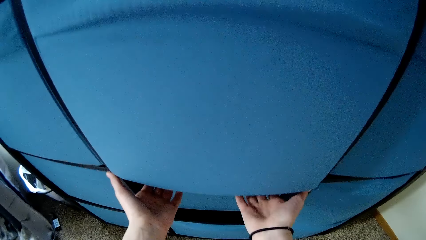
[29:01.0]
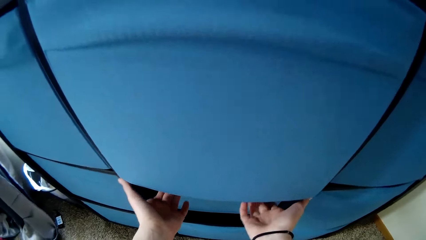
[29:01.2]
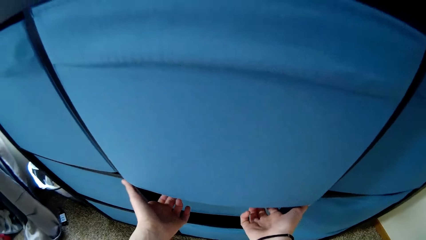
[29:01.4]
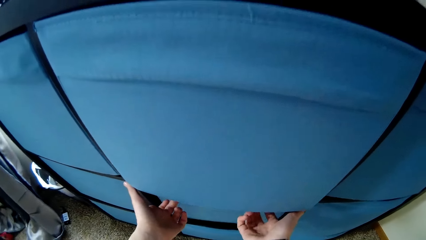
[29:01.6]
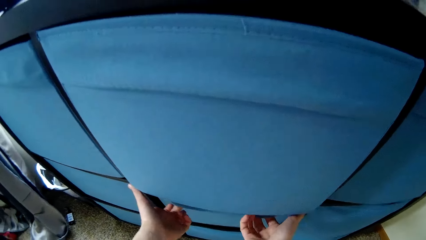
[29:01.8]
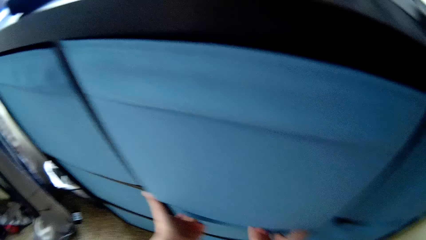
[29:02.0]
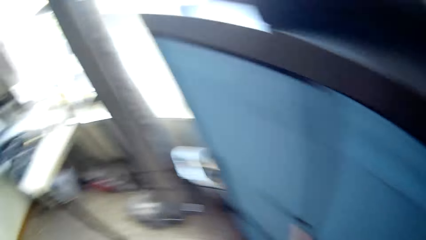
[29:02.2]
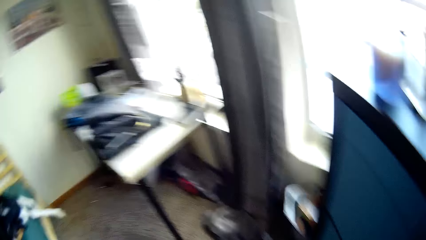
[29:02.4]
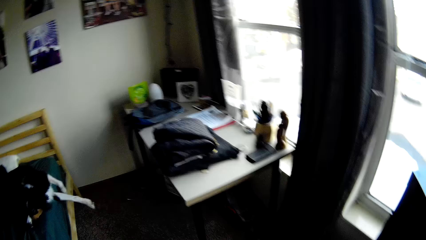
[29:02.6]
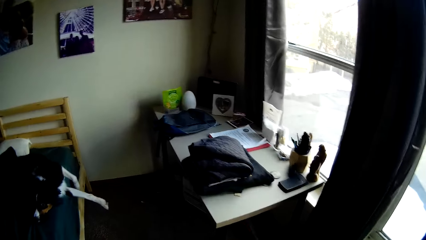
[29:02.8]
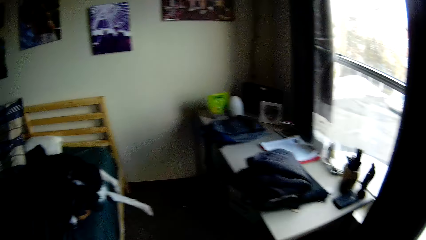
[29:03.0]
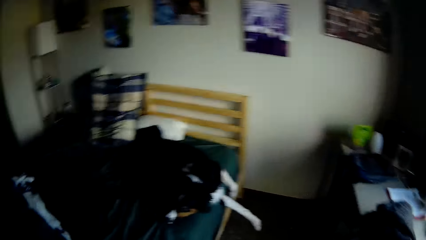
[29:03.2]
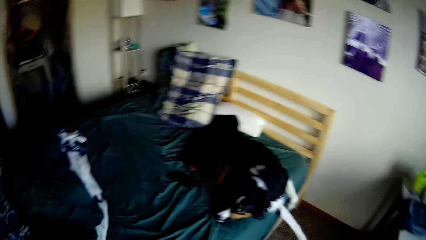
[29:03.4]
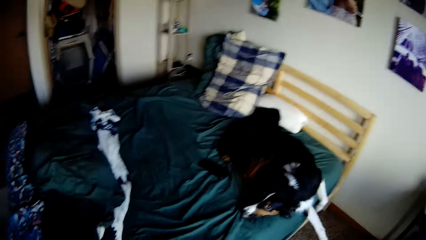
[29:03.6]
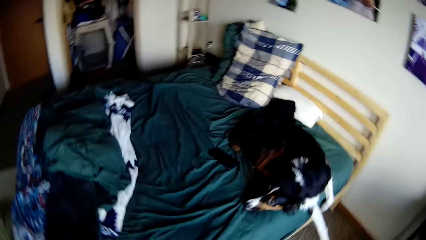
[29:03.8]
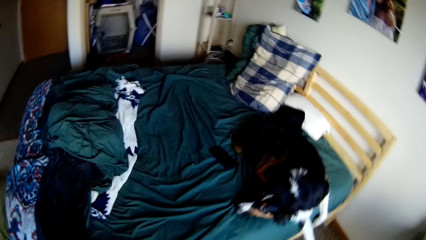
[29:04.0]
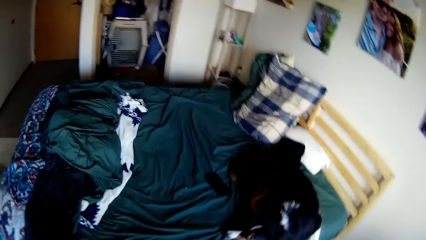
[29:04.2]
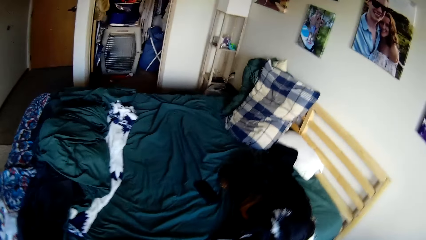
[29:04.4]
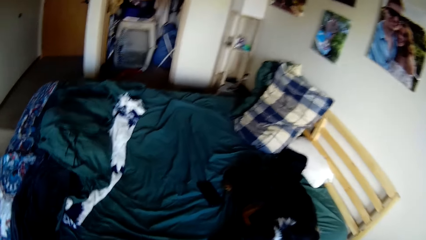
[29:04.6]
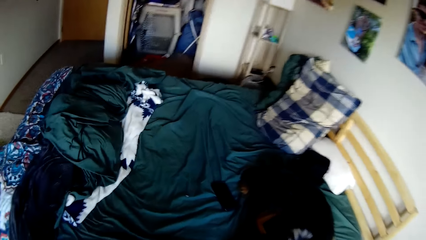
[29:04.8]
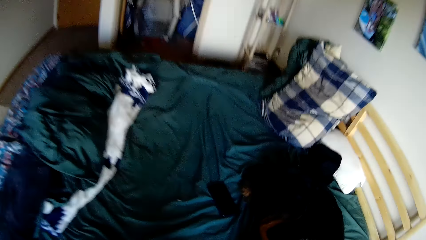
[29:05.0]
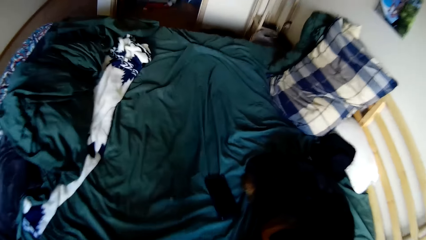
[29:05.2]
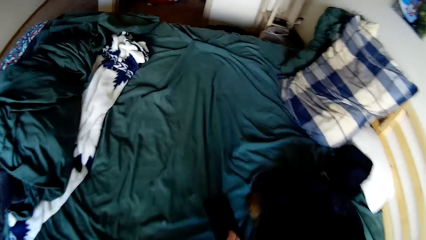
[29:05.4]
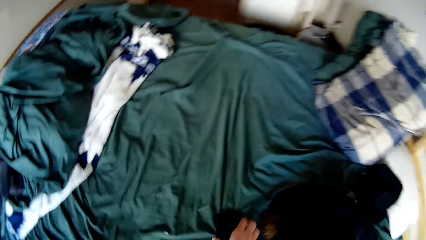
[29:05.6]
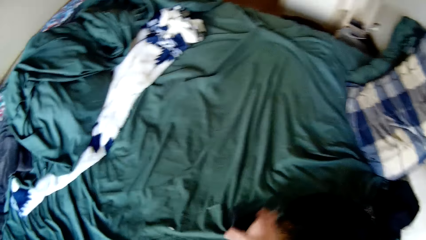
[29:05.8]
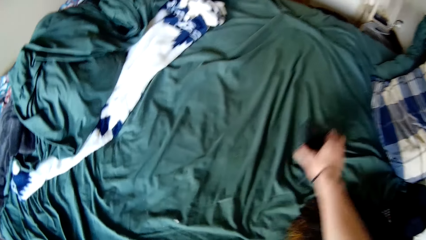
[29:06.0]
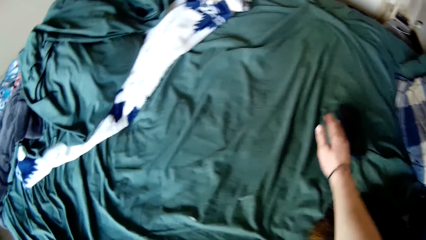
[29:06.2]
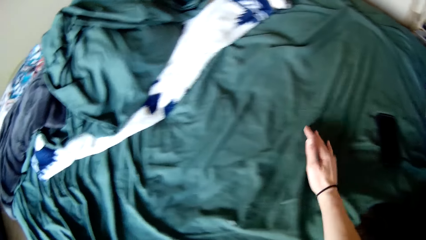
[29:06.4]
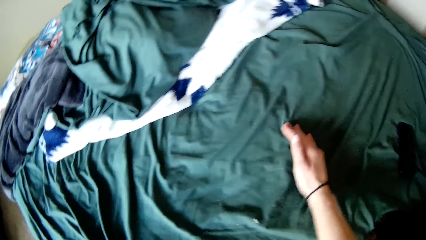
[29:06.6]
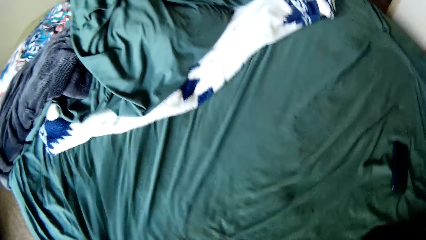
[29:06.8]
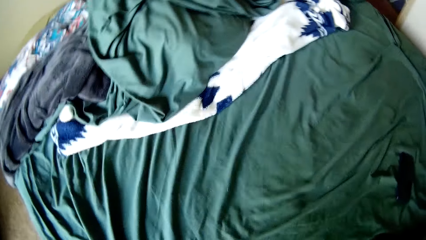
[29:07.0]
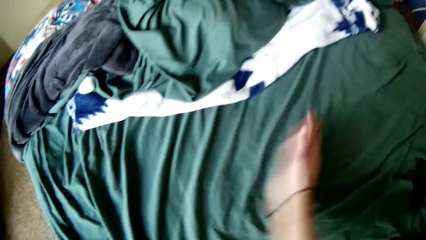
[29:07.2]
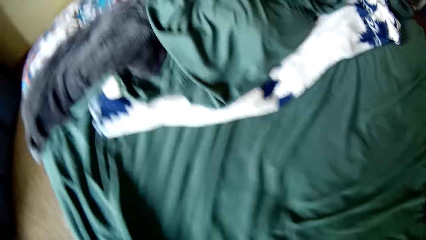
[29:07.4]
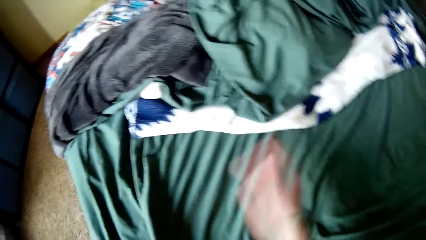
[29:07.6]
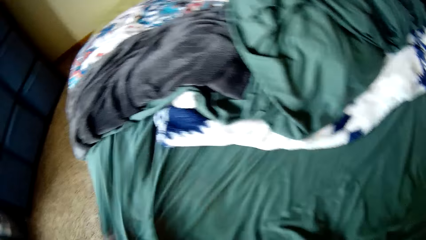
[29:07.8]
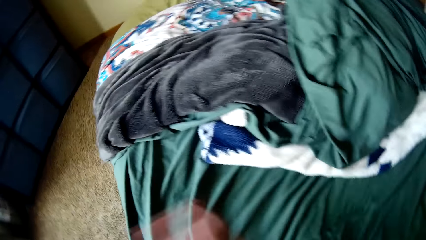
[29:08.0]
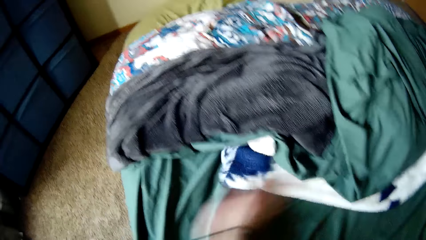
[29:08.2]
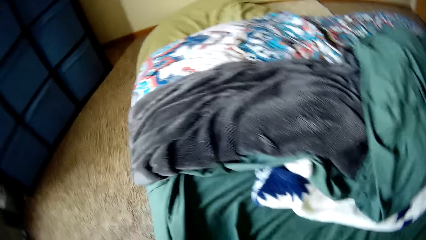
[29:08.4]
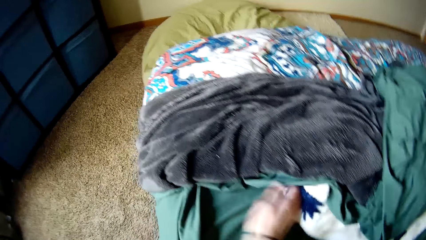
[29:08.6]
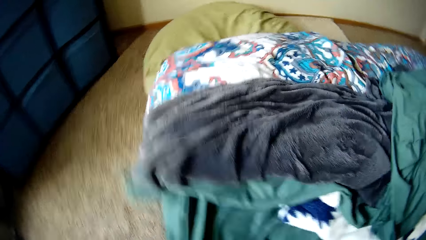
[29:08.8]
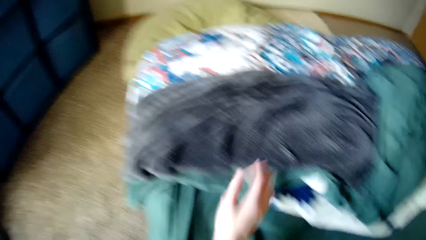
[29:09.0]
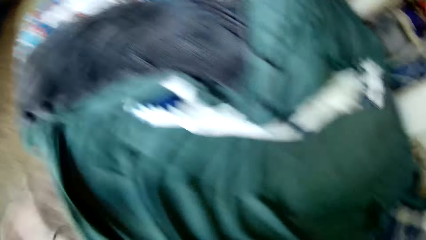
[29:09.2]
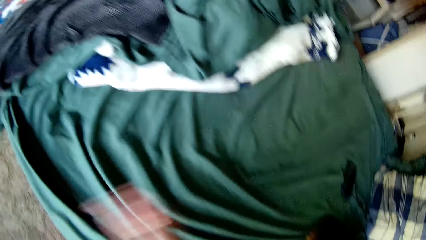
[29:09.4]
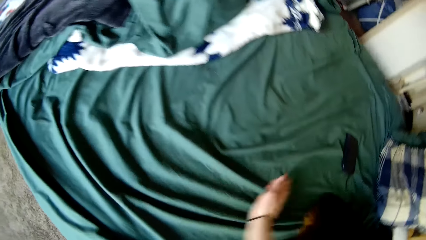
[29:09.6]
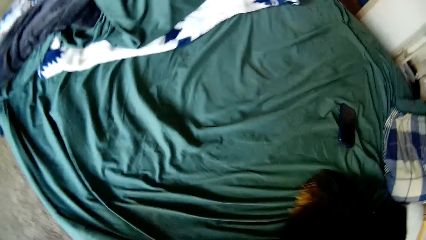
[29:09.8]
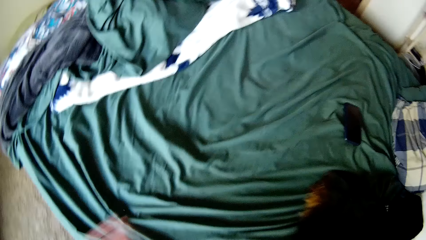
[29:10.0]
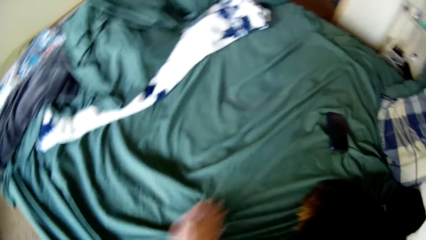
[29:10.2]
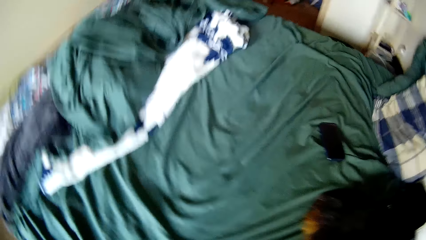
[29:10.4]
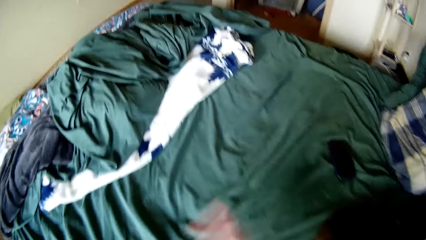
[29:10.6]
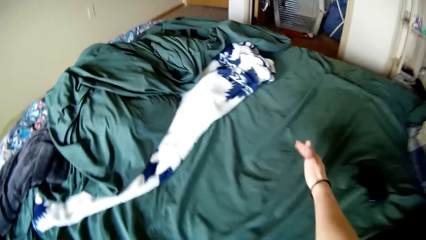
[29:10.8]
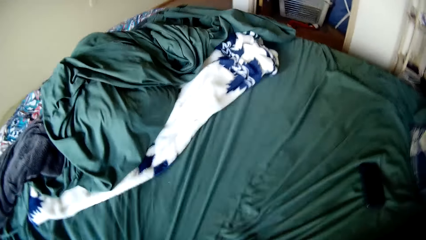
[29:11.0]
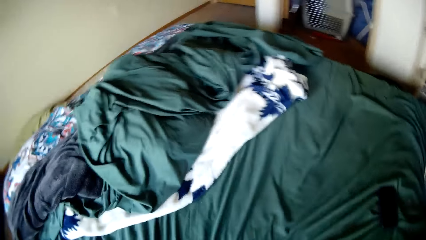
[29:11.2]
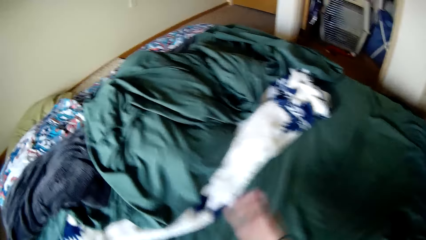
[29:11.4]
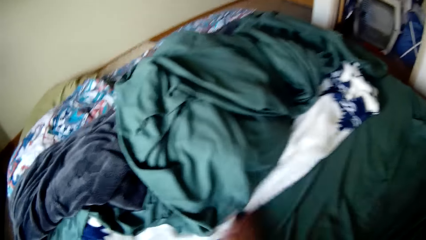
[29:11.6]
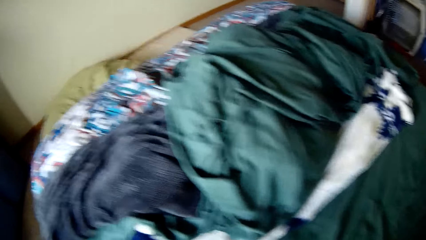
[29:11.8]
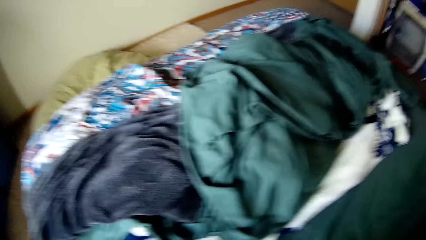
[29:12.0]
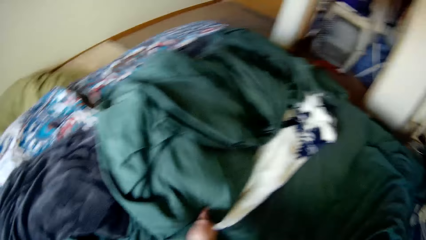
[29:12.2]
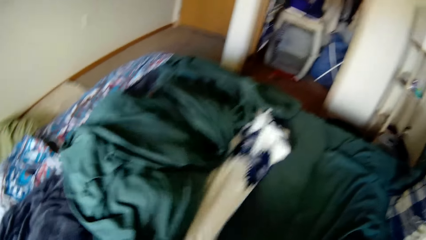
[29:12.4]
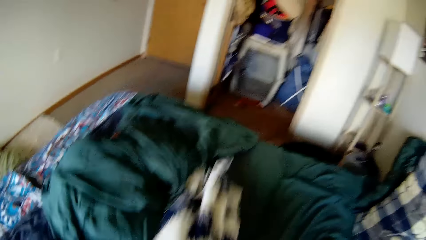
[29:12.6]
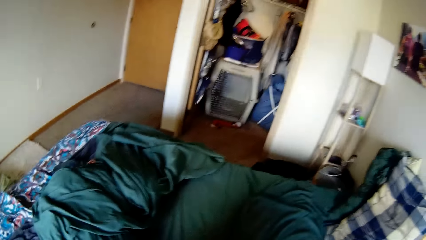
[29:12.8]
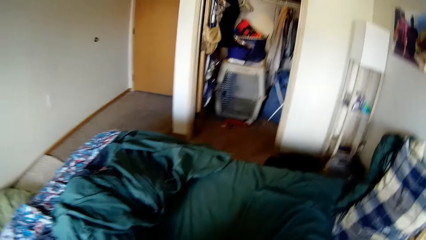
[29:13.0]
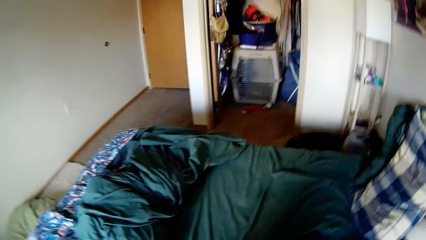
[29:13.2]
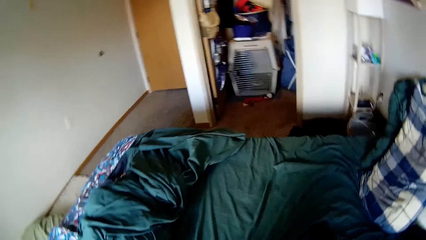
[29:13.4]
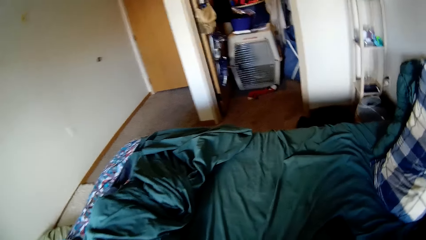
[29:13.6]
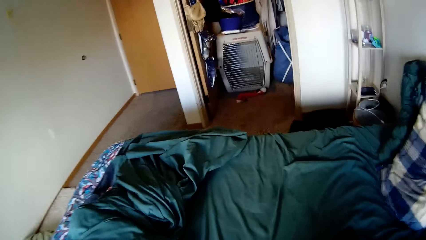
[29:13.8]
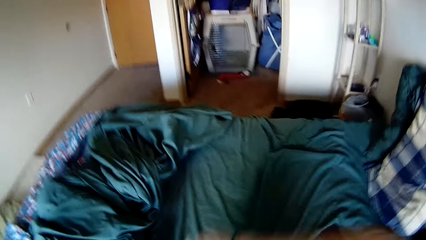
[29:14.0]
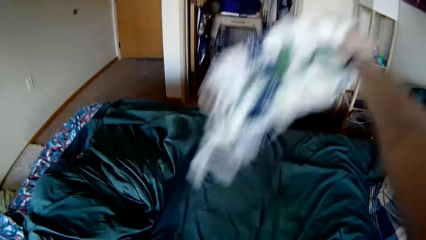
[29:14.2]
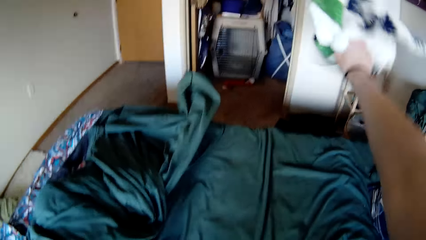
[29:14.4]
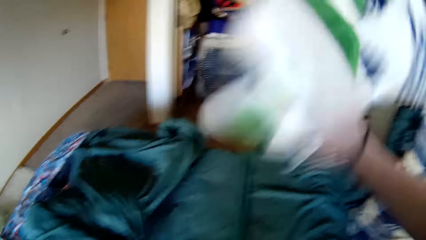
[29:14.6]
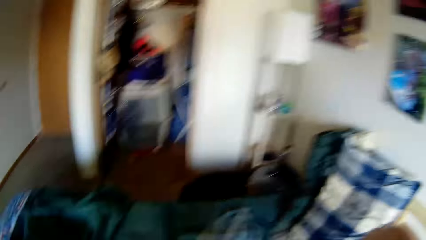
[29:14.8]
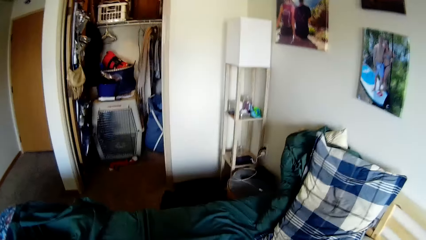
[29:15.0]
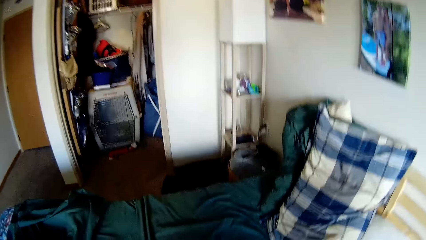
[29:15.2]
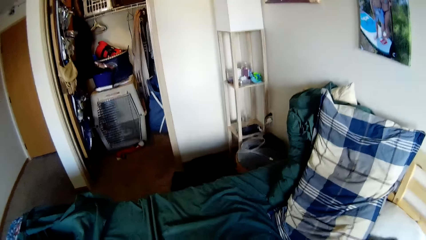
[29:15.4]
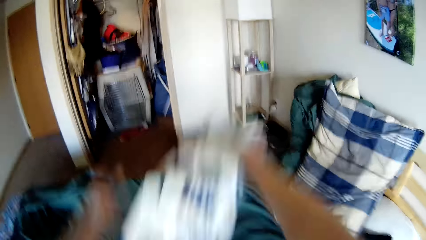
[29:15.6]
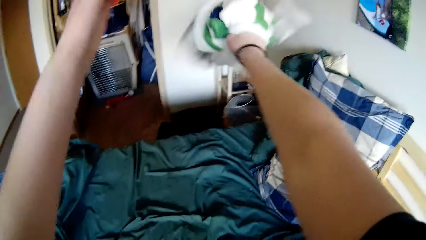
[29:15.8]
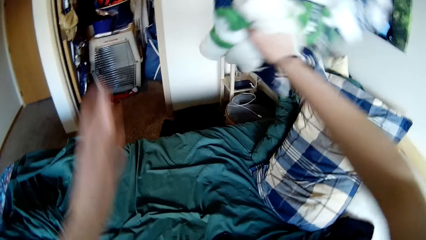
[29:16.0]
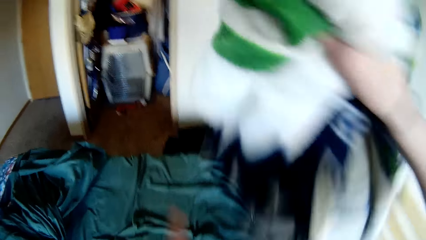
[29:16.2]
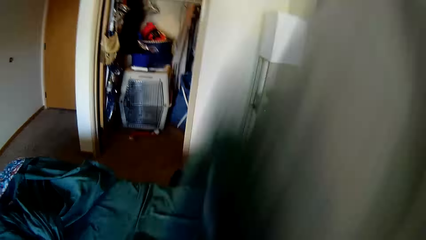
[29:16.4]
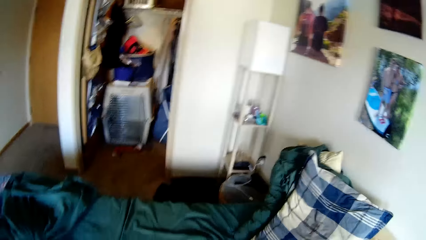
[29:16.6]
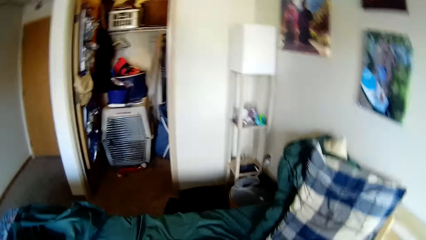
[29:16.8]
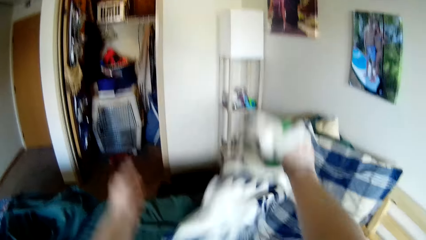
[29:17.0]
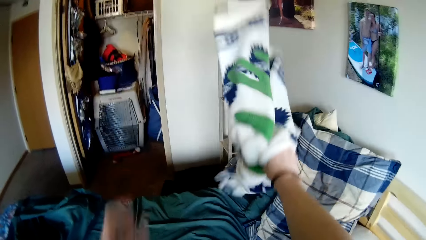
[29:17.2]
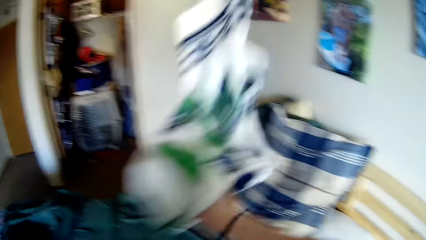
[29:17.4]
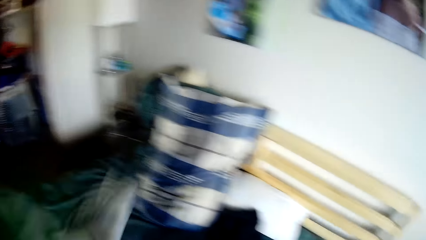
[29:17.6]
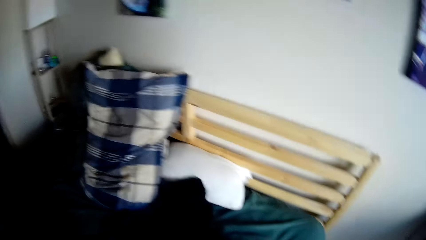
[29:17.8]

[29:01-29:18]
The camera wearer pulls the first drawer shut. She walks in the room. She moves a smartphone around the bed. She dusts dirt off the bed with her hand. She picks up a scarf from the bed. She dusts dirt off the bed sheet with the scarf.
